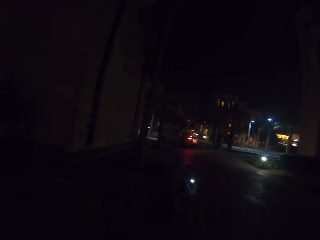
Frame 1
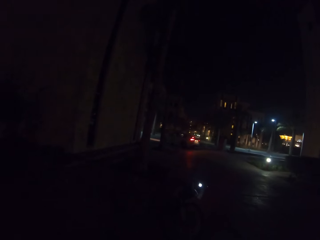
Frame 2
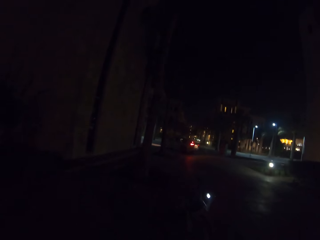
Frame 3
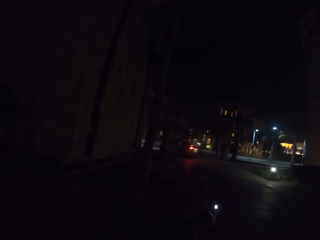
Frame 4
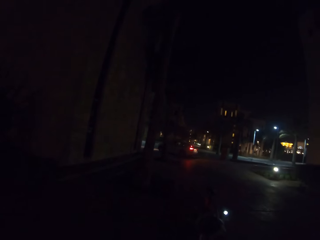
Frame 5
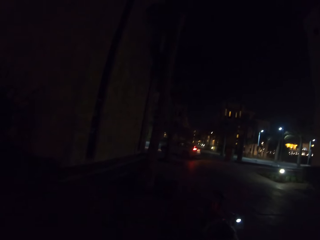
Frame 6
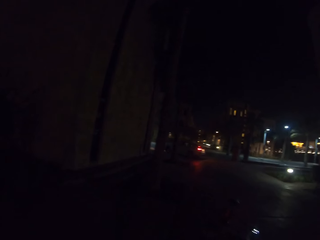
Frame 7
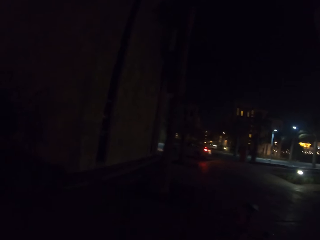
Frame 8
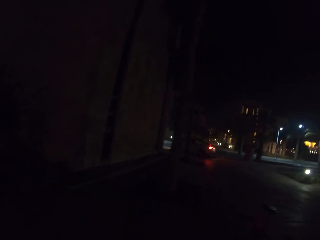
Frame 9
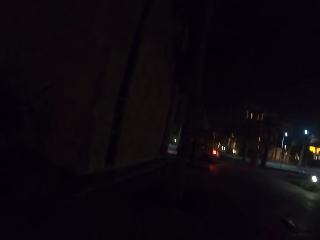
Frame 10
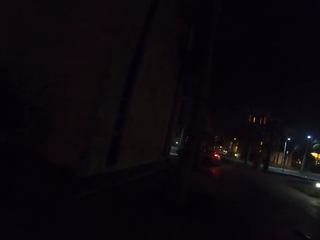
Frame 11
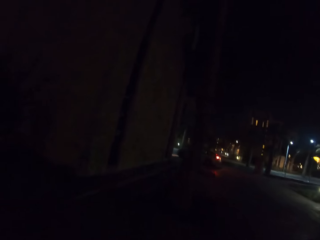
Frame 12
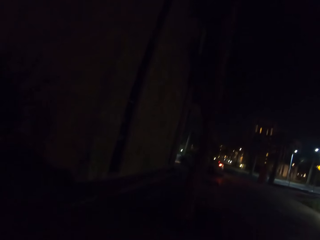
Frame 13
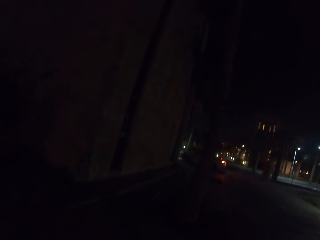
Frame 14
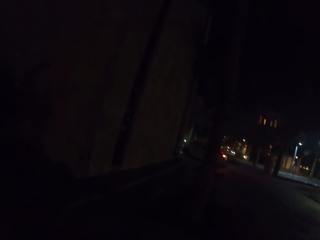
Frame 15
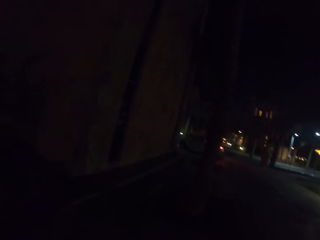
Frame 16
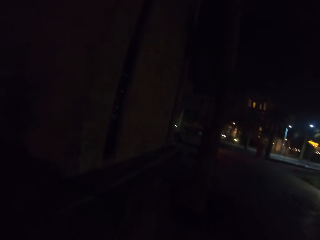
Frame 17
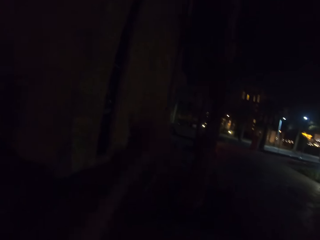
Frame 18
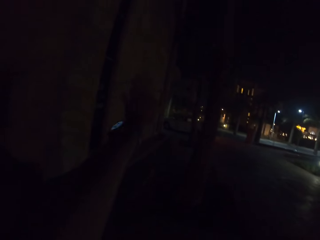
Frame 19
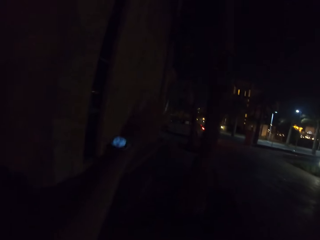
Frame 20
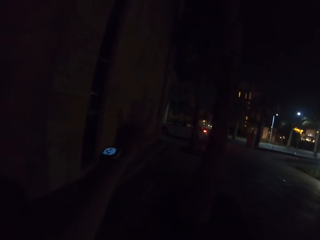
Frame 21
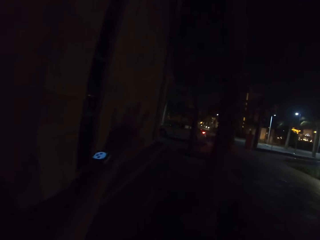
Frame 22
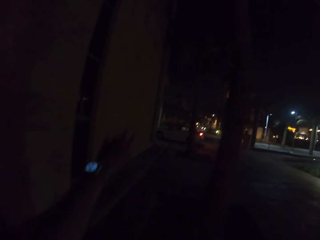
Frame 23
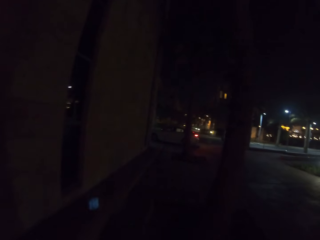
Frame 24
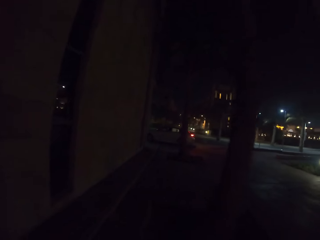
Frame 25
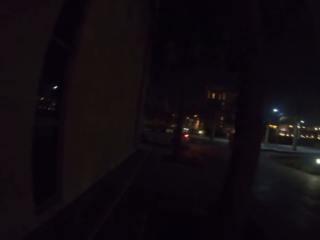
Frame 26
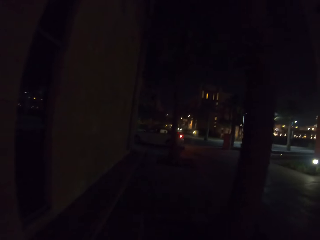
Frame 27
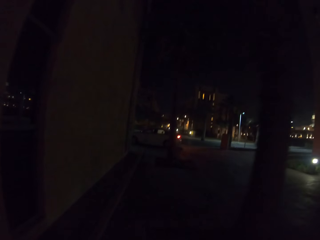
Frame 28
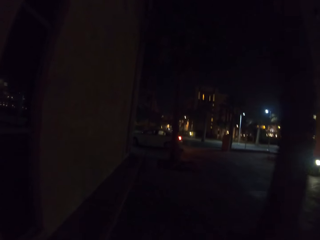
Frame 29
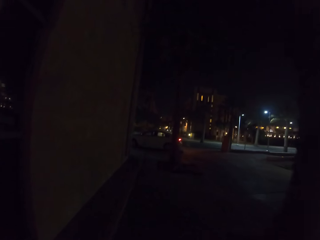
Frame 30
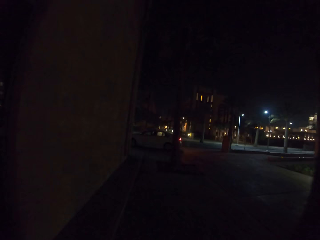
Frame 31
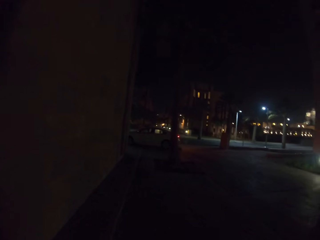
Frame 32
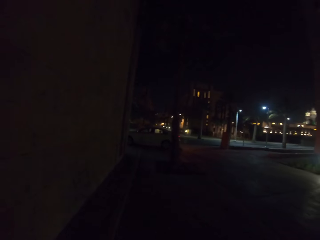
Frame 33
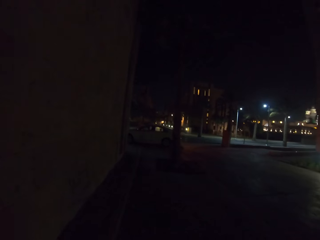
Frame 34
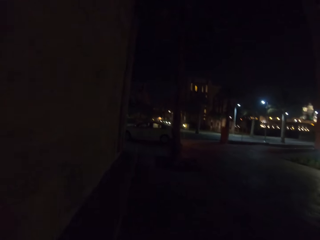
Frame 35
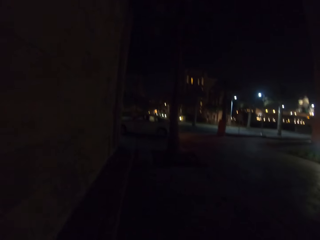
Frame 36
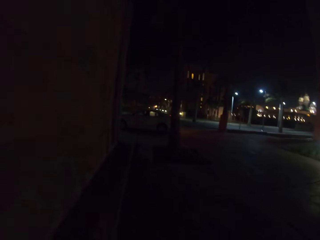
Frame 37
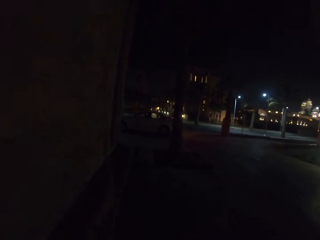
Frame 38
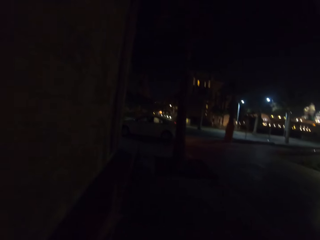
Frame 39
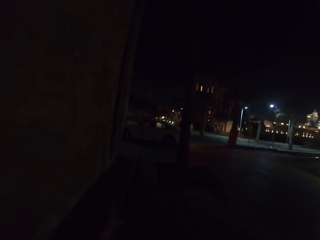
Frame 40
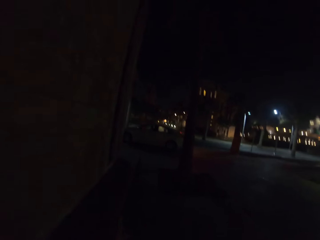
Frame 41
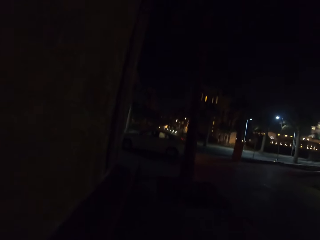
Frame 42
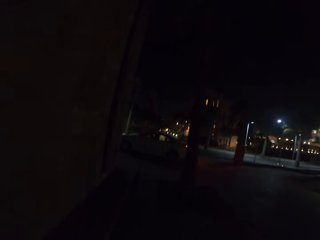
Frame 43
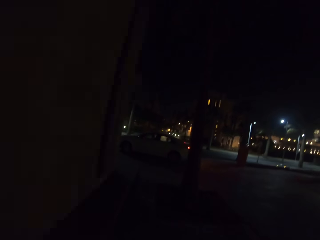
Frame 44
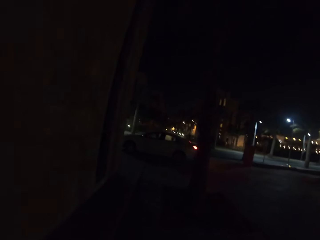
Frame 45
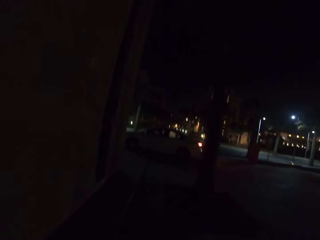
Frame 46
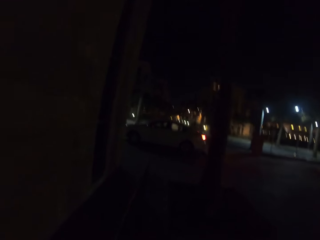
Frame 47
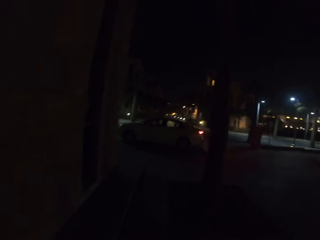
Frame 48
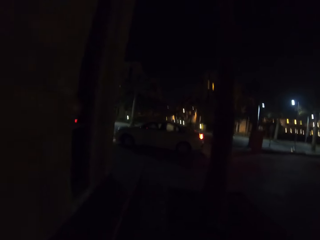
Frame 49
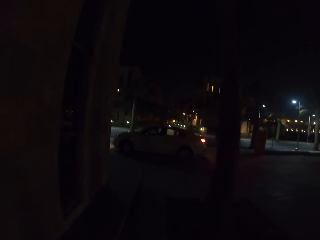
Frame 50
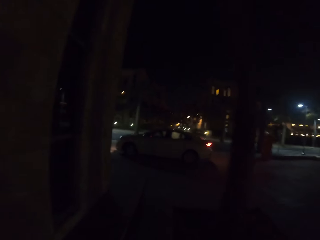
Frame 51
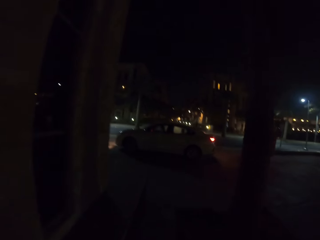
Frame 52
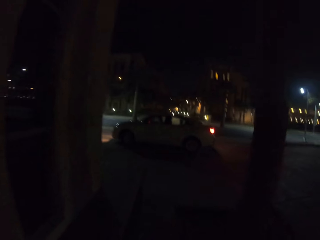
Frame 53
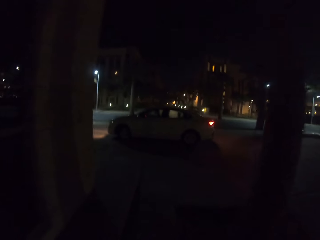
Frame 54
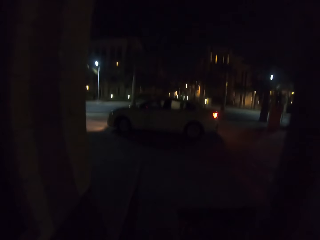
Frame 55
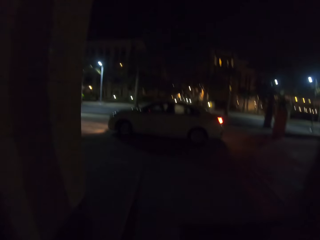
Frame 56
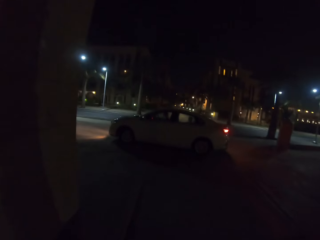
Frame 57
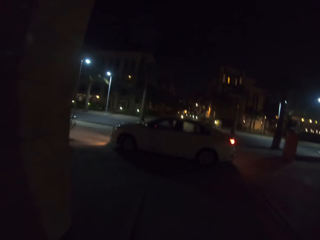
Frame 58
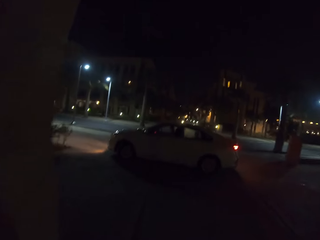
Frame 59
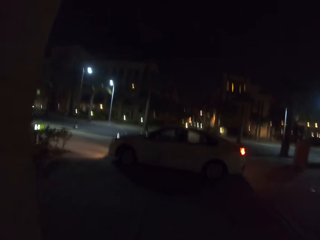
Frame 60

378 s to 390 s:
The camera wearer waves a hand.

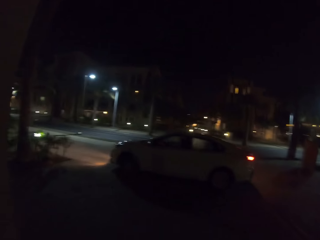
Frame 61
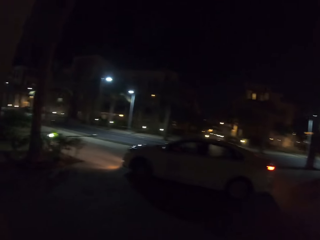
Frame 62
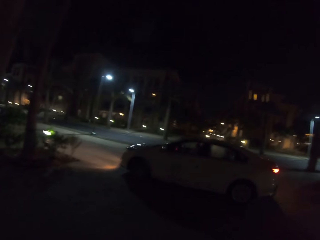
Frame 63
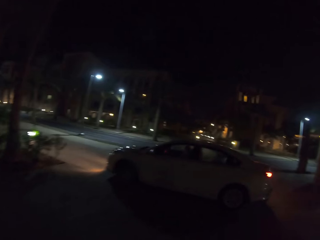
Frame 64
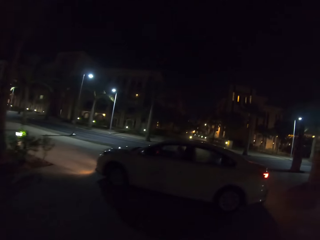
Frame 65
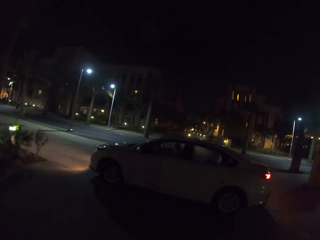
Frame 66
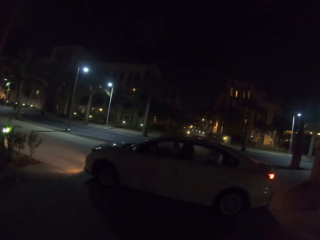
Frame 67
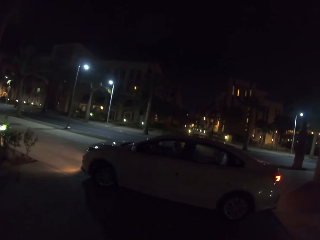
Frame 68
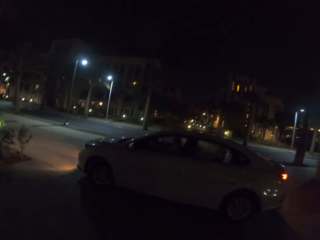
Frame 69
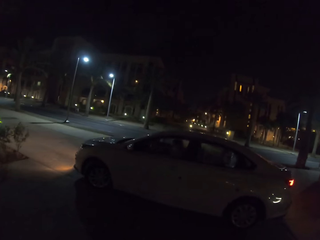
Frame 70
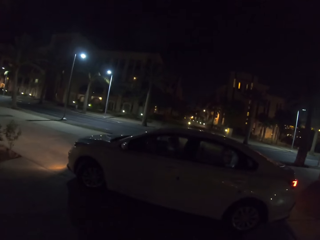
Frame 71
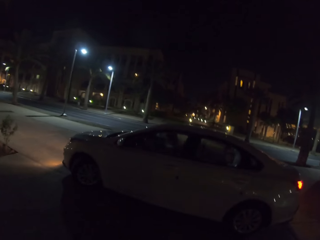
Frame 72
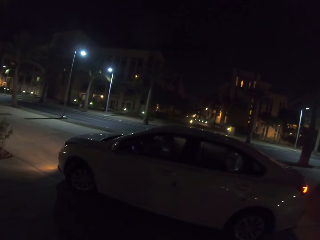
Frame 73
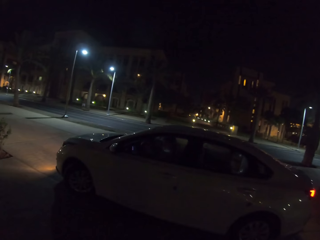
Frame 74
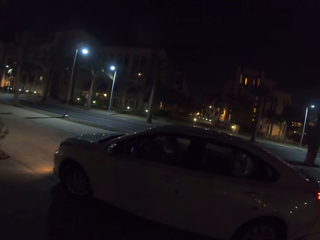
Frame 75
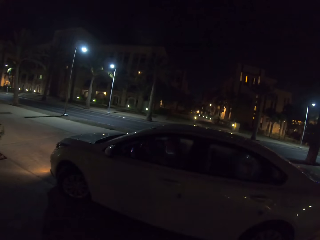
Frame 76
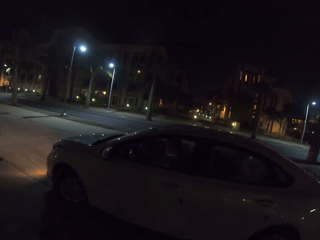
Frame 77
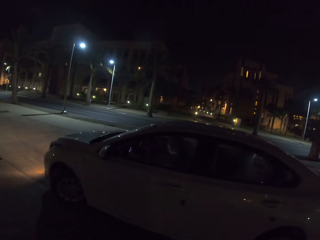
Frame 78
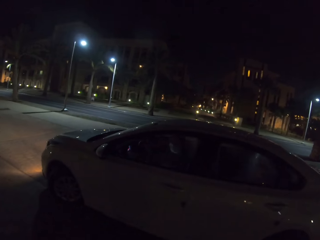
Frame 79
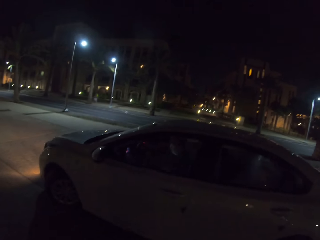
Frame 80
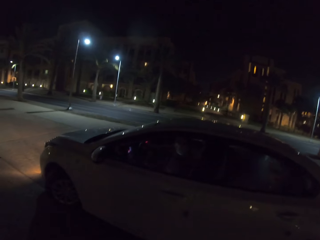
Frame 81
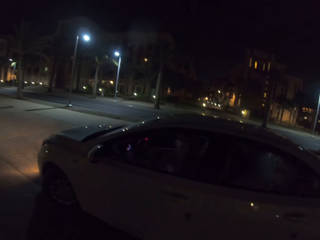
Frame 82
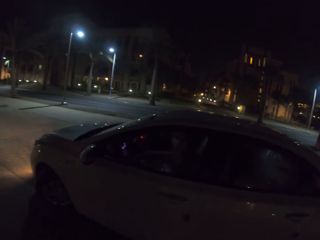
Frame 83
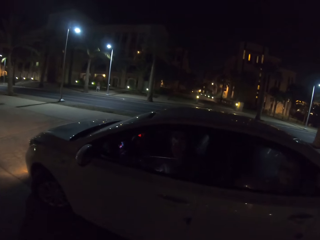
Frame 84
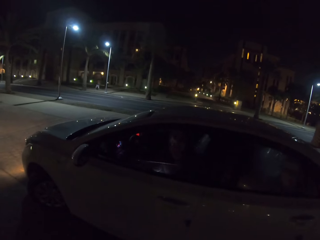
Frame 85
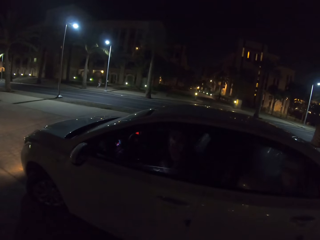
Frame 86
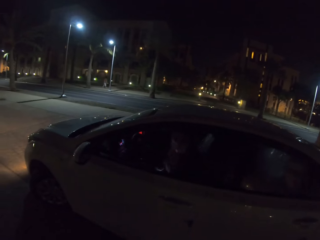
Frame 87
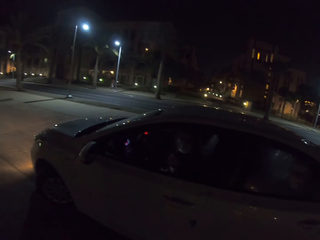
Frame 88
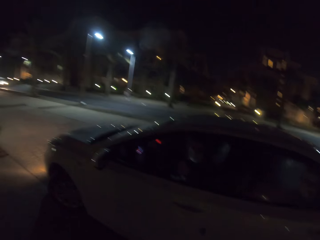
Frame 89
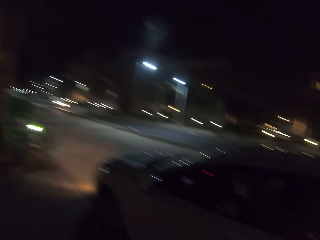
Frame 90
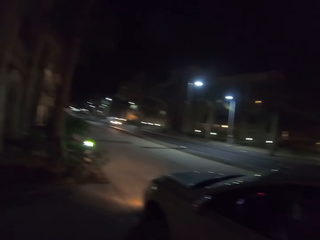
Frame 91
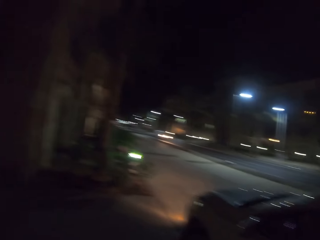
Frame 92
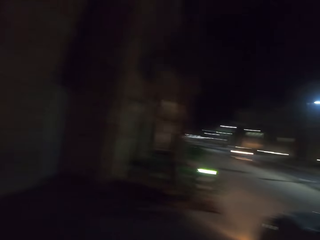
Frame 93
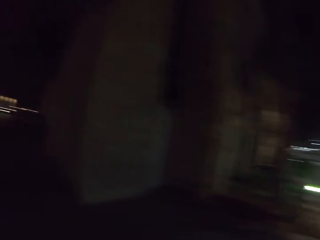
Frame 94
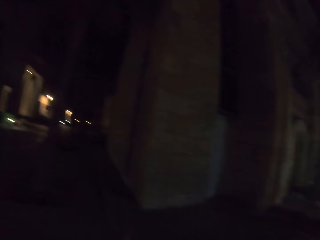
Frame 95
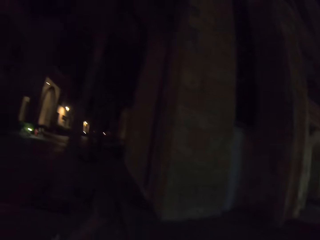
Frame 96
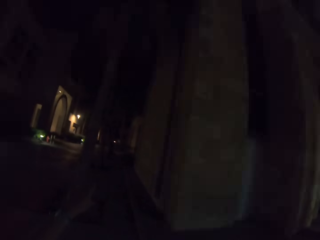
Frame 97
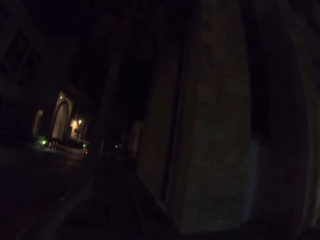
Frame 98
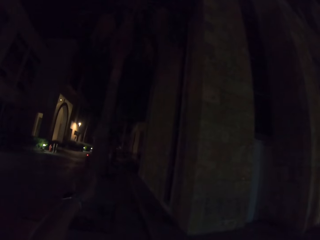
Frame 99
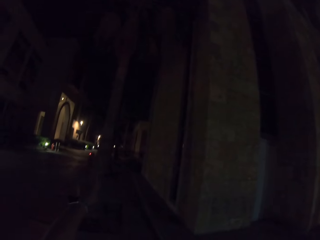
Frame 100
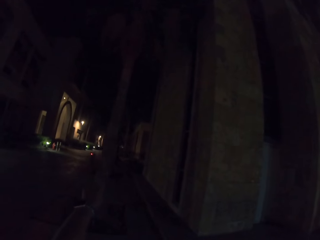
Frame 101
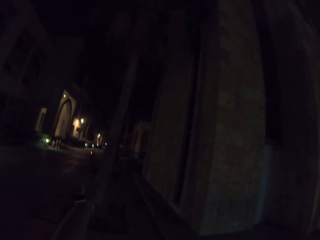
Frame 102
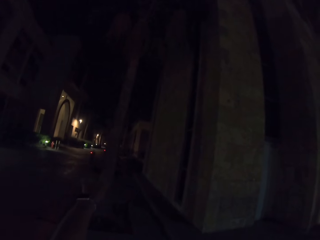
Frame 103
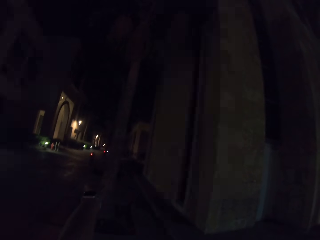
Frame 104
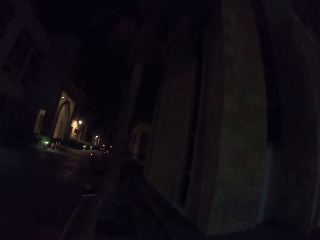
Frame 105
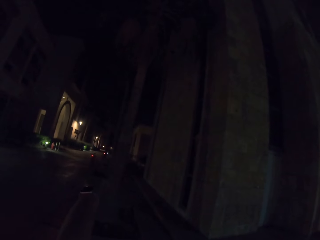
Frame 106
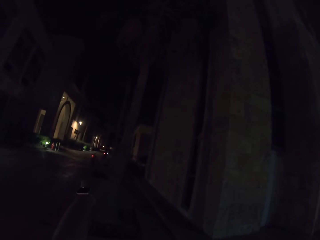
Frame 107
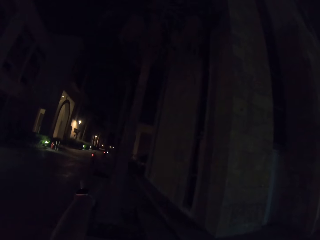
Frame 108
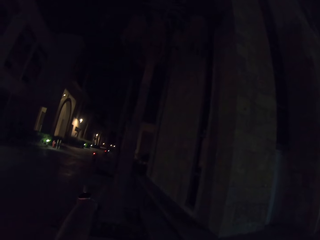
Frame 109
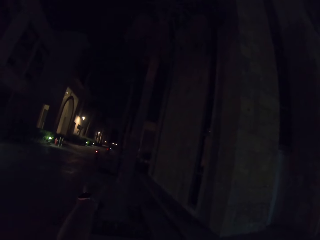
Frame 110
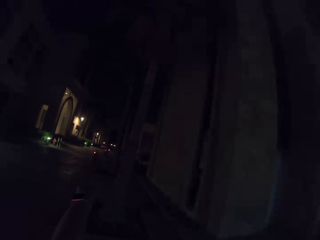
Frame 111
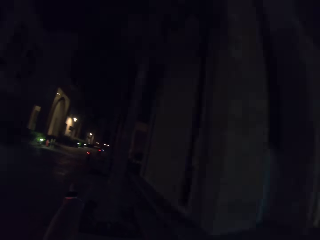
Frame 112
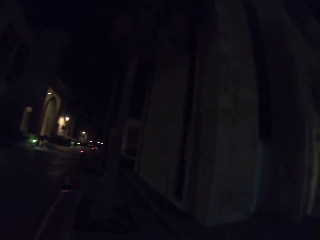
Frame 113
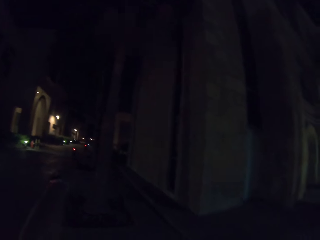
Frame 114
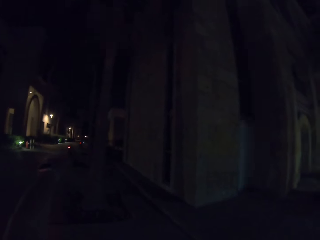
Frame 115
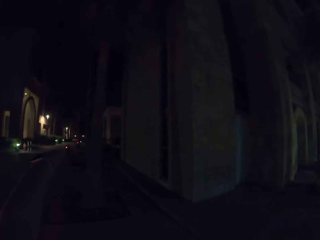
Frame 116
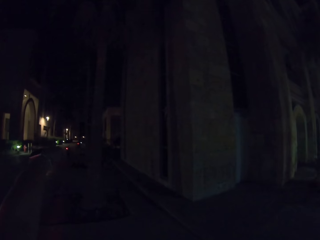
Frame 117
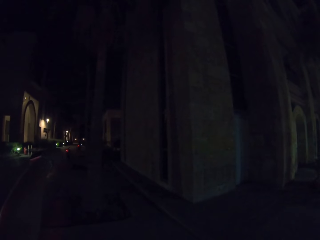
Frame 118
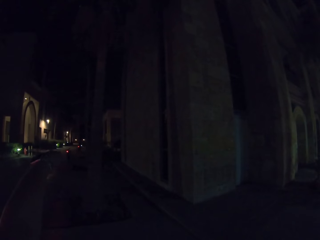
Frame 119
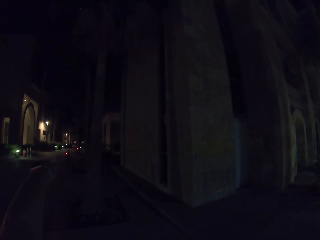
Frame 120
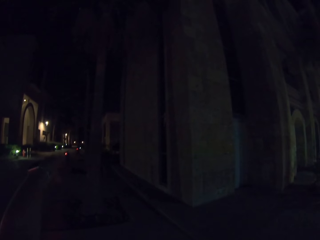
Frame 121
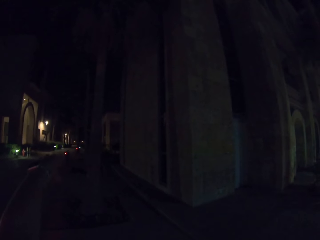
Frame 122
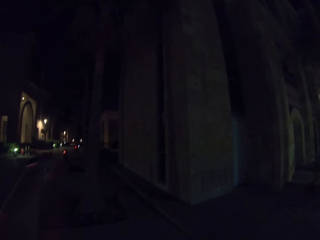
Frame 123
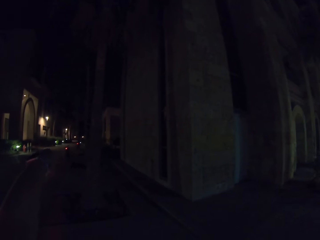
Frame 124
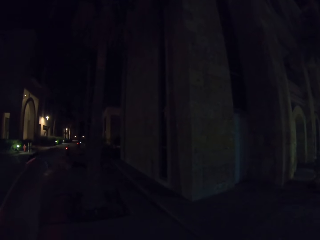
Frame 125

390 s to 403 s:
The camera wearer walks down the street. A woman lowers a window. The woman converses to the camera wearer. They point with the left hand.
